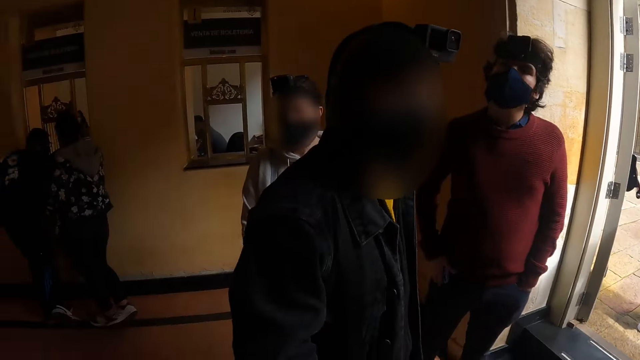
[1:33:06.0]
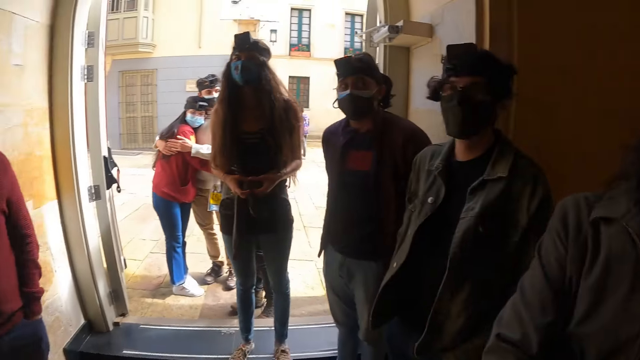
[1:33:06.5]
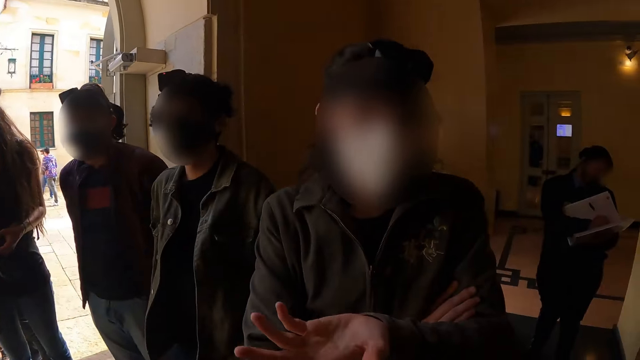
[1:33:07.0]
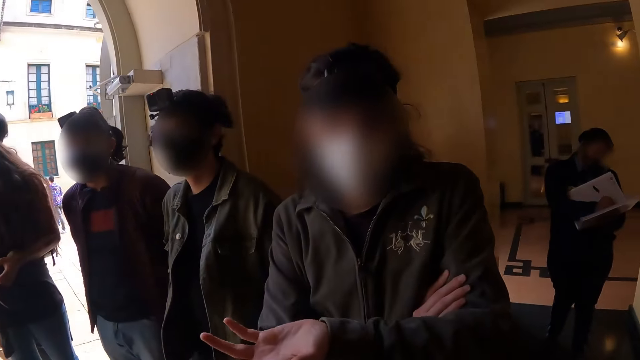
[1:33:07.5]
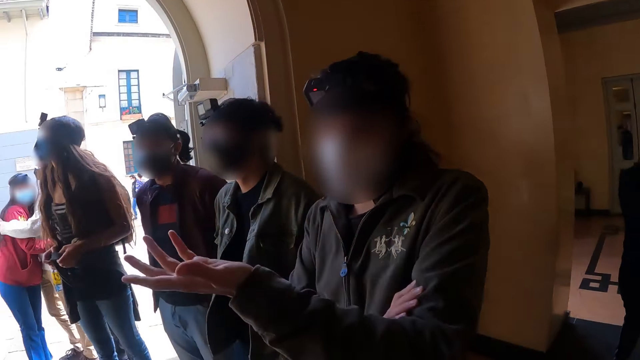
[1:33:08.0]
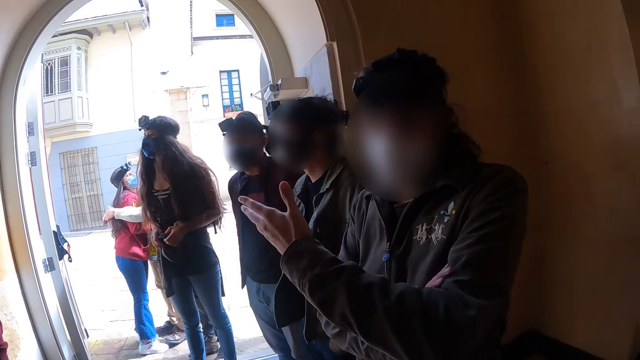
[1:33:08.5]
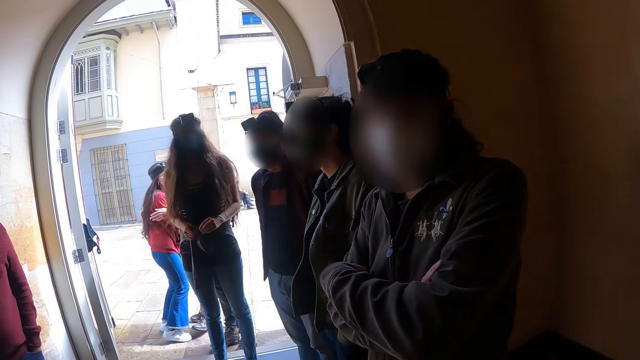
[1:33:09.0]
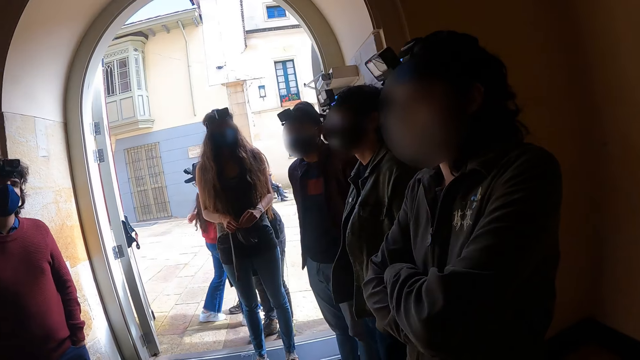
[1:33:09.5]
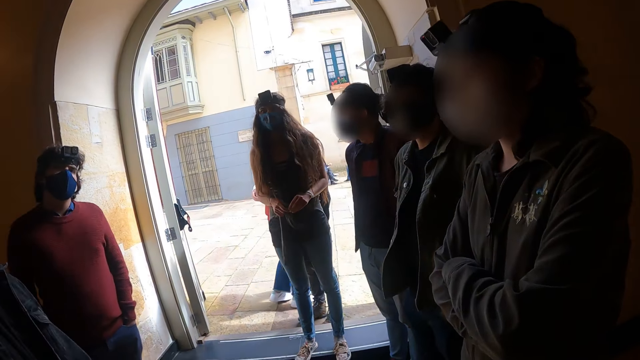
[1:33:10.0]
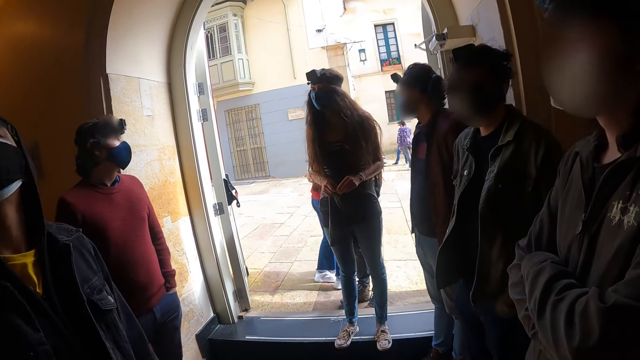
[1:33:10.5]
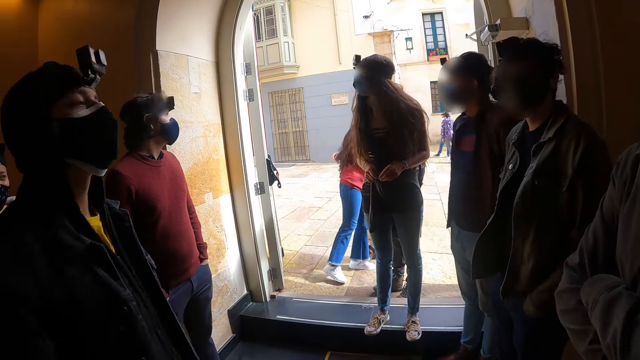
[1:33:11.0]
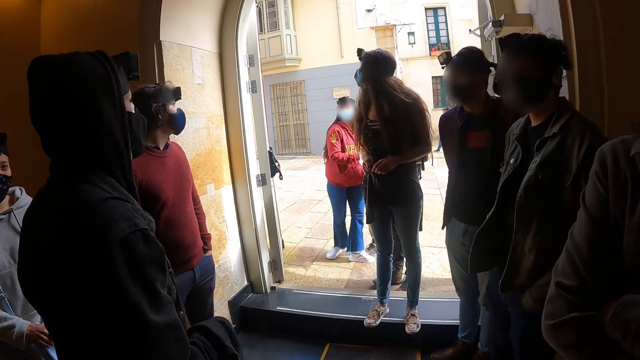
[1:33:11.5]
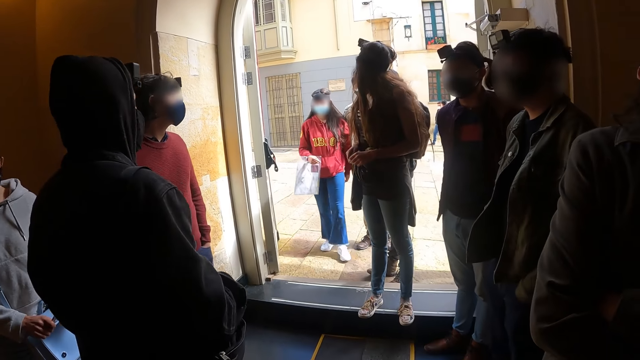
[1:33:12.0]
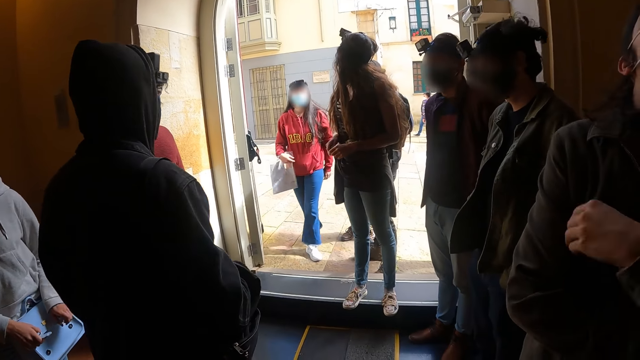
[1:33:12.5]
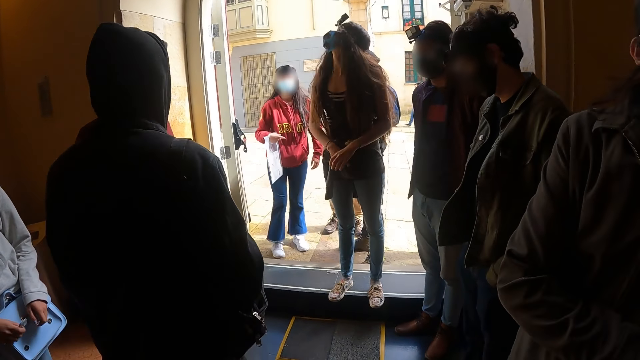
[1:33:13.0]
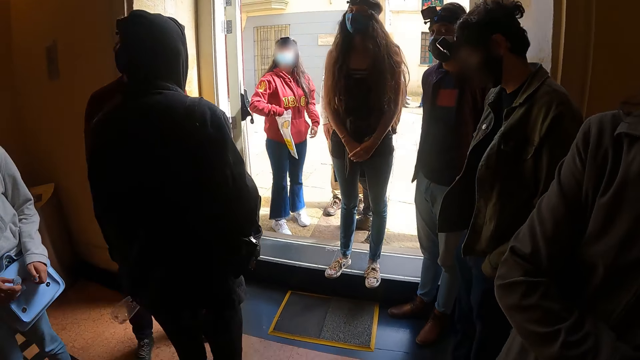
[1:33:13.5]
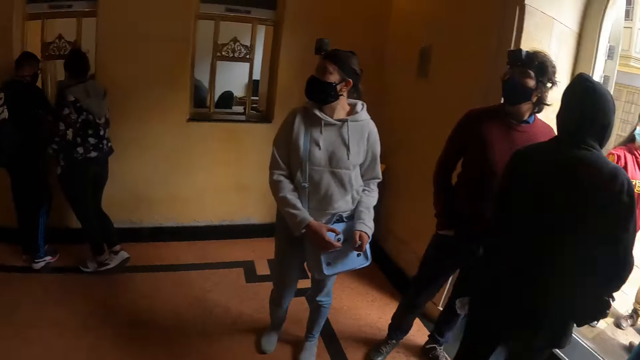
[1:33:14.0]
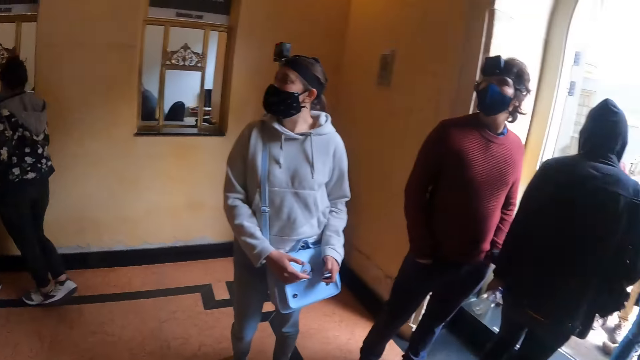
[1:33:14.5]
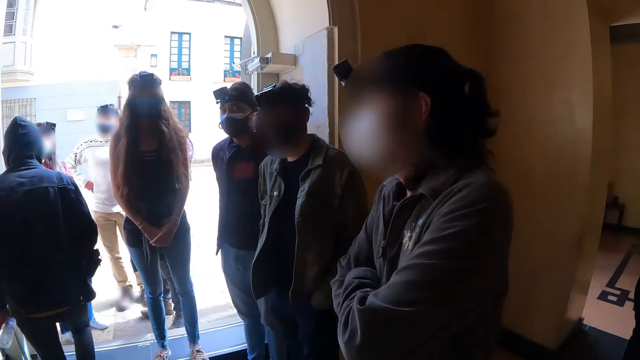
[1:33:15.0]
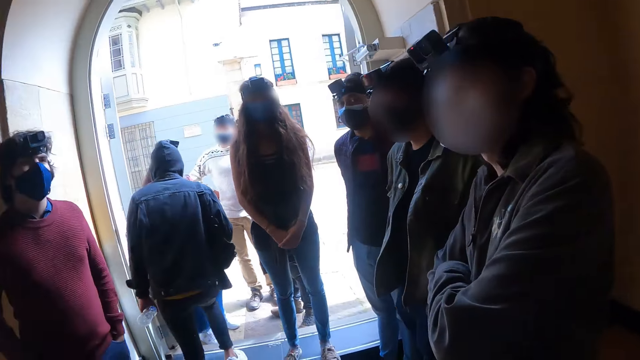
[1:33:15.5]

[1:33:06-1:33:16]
A man gestures out with his hands. The camera wearer looks around the room.

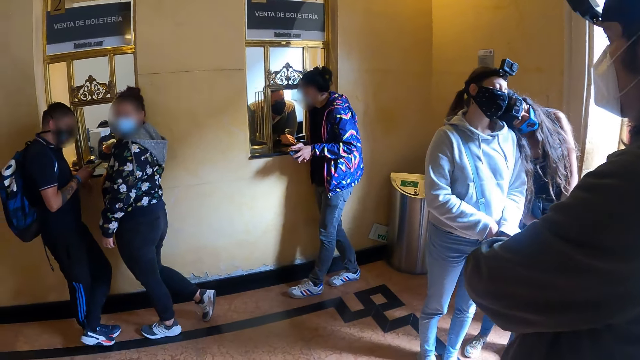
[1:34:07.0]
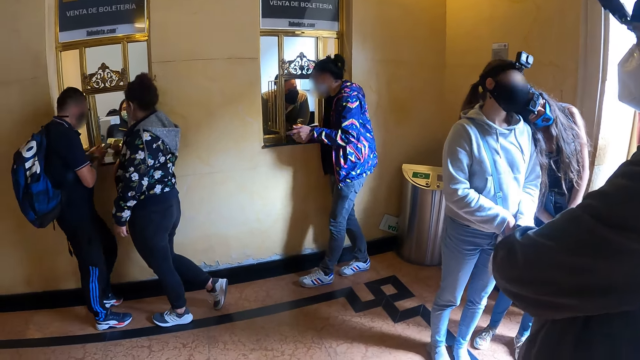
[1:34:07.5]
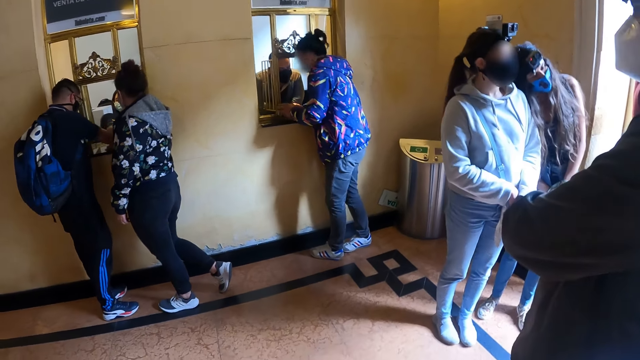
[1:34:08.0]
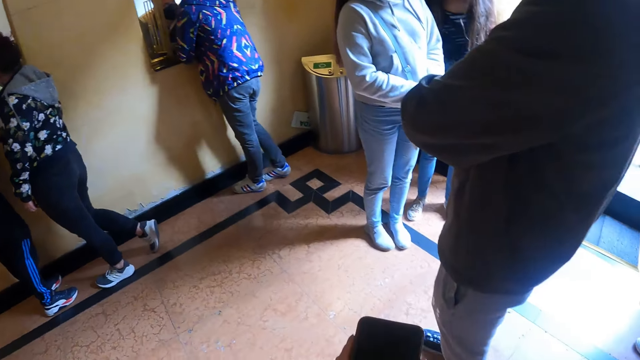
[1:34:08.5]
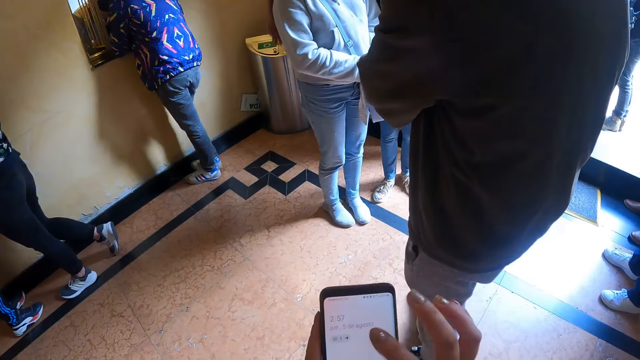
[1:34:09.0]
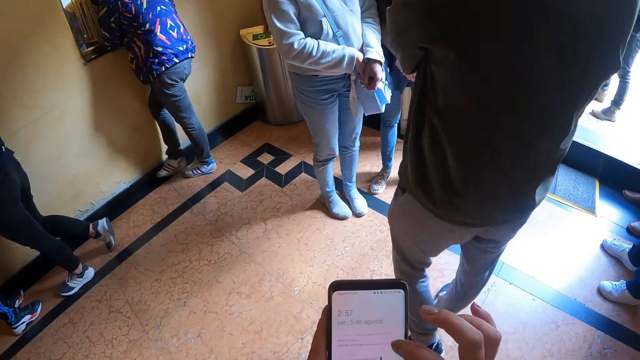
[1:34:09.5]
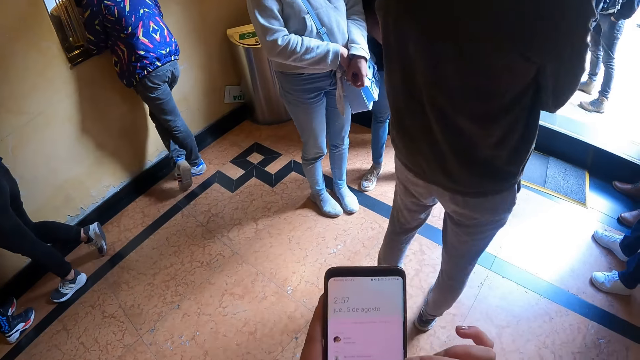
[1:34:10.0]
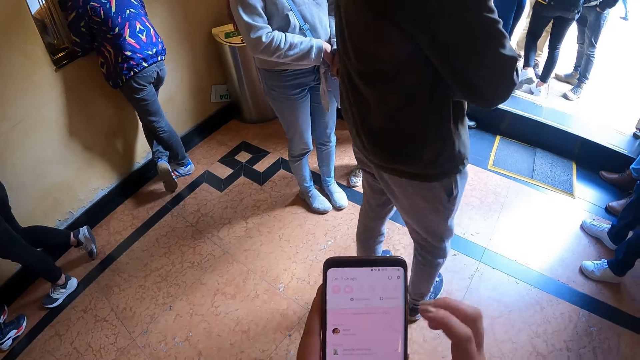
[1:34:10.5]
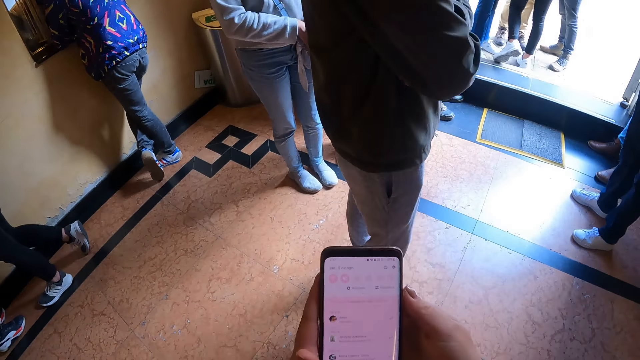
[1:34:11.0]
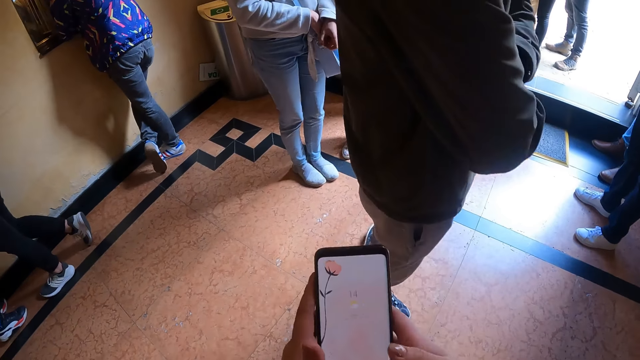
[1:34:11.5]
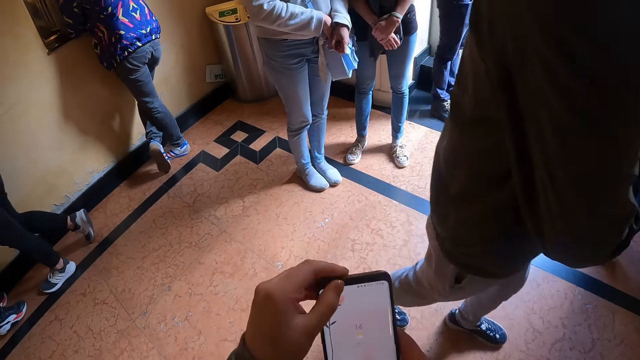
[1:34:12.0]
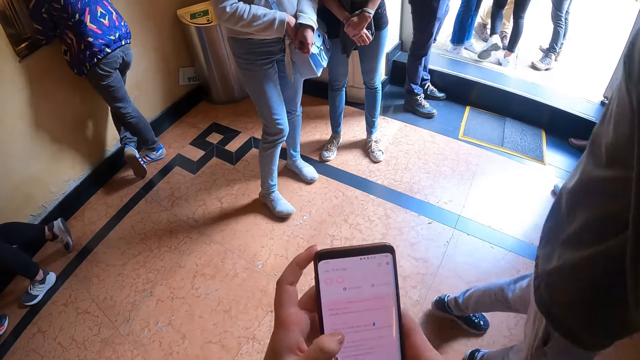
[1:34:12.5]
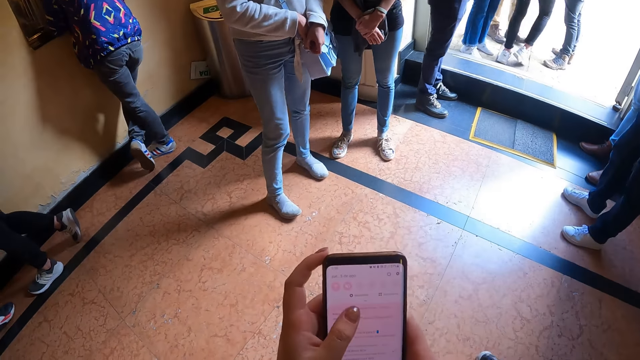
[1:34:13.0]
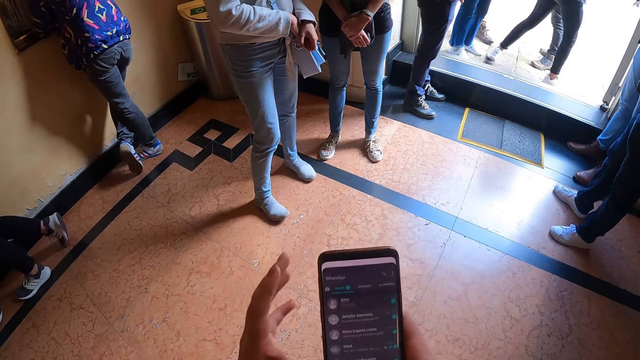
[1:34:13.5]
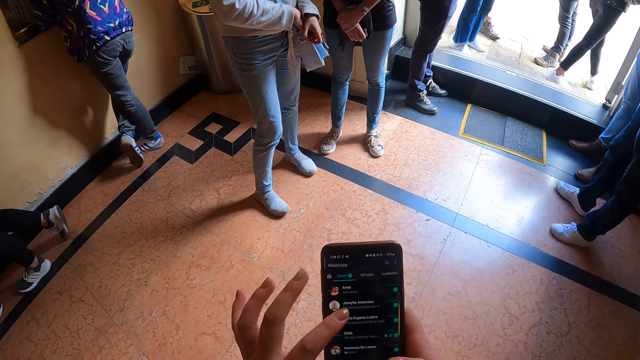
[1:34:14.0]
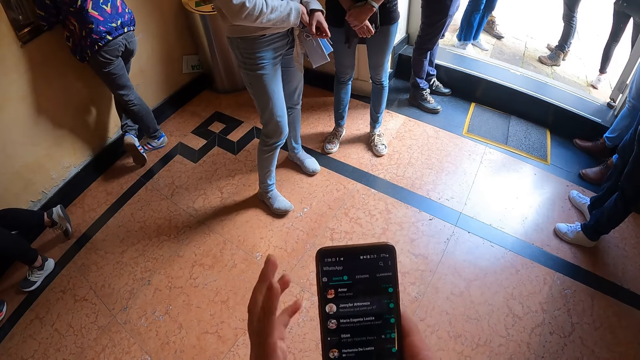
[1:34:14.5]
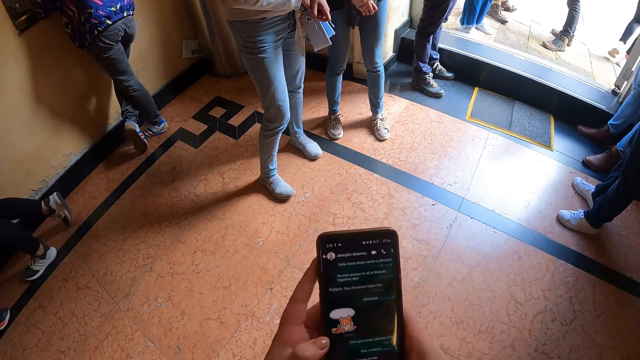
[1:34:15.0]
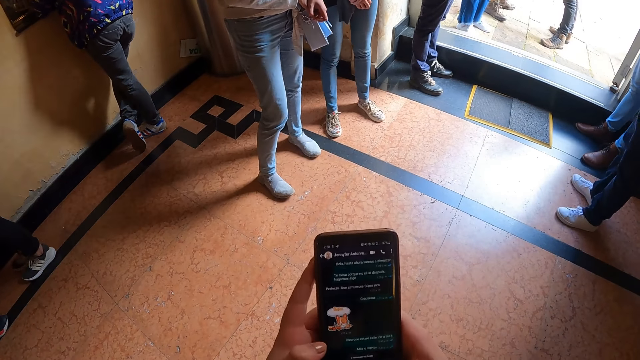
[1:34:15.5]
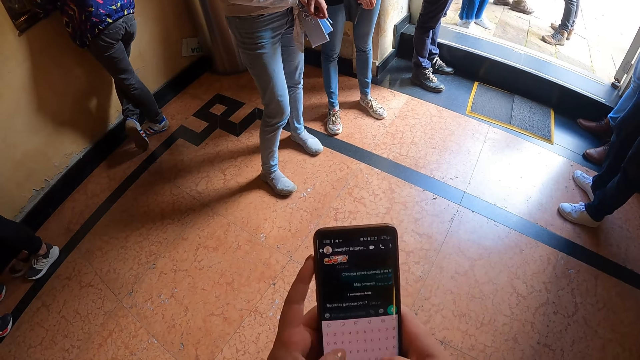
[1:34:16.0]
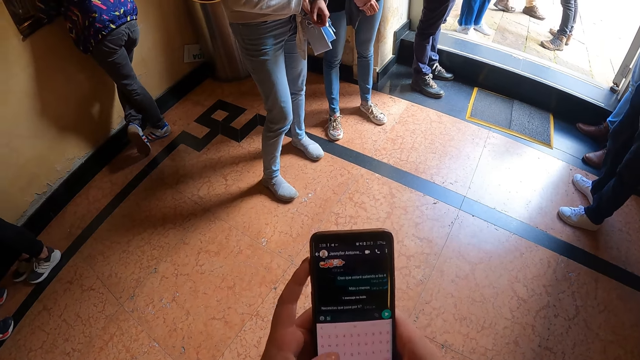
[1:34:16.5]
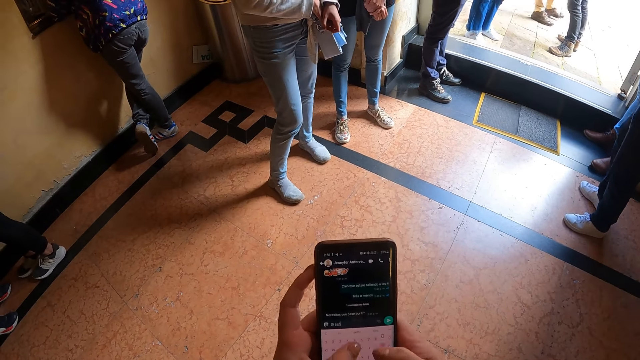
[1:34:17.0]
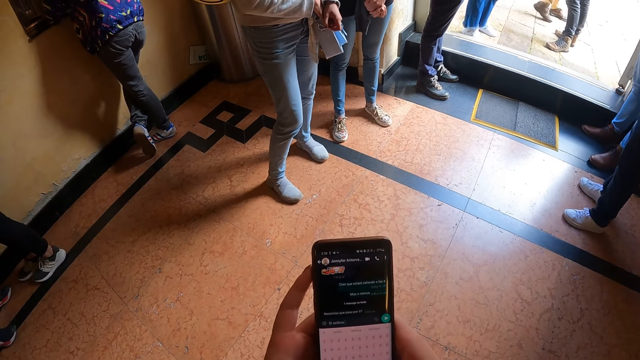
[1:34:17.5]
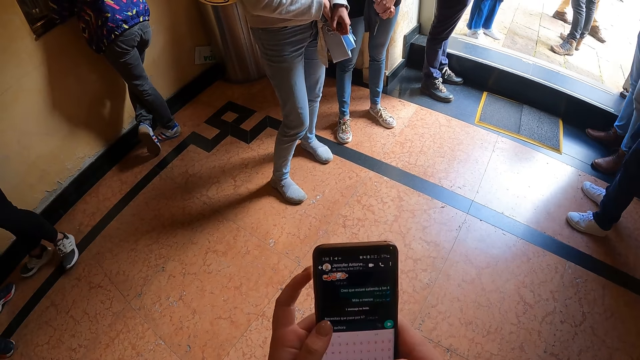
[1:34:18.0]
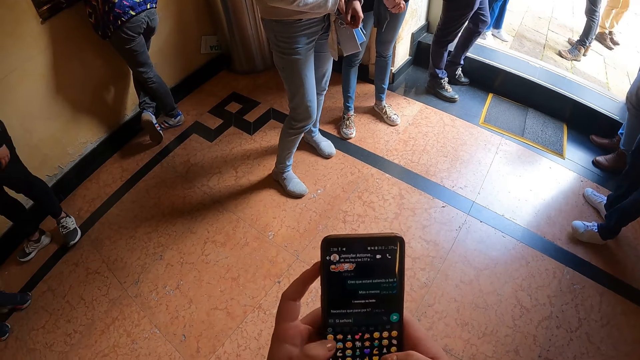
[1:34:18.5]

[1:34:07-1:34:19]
The camera wearer scrolls the phone.
